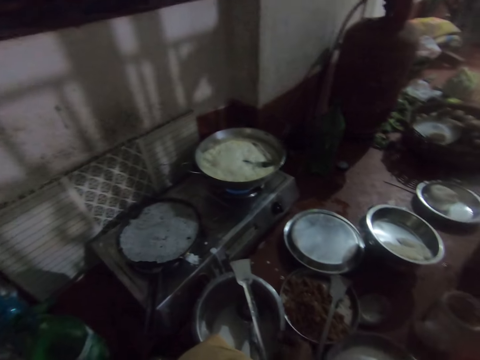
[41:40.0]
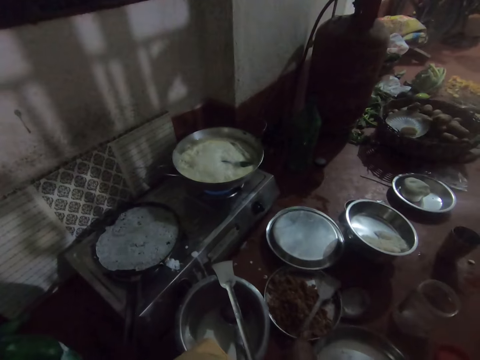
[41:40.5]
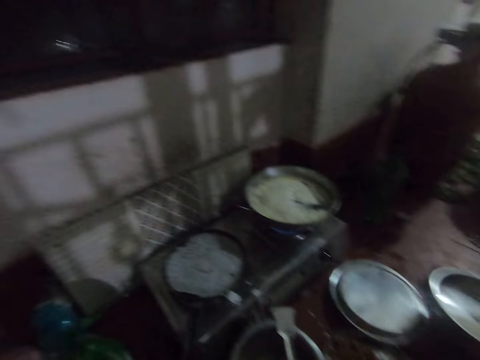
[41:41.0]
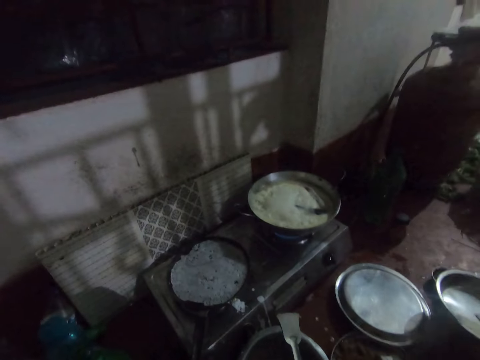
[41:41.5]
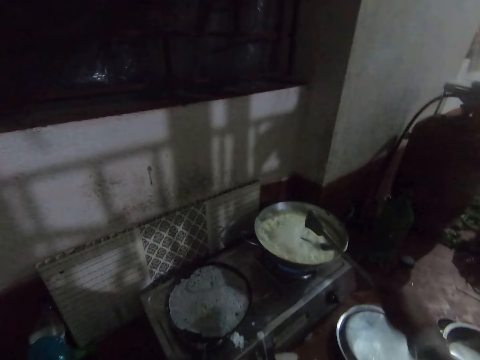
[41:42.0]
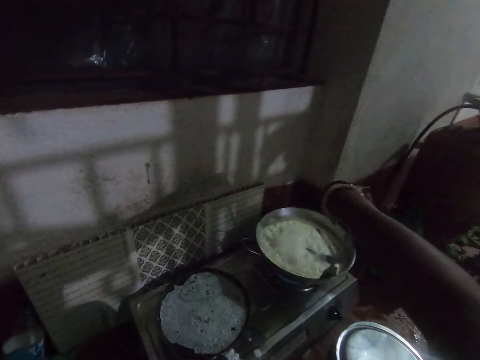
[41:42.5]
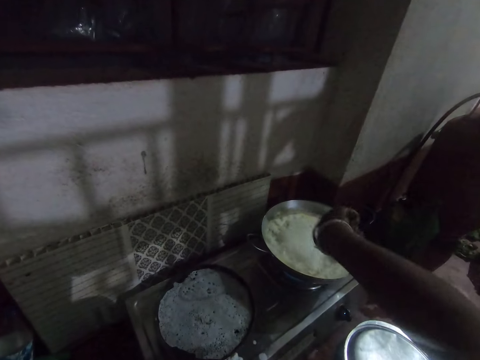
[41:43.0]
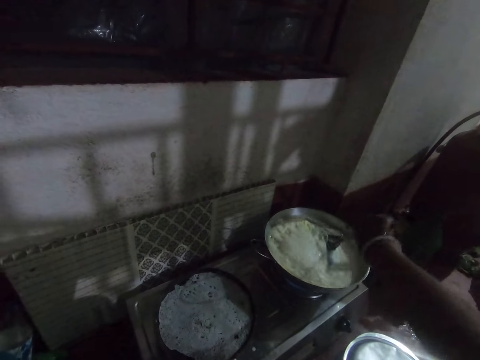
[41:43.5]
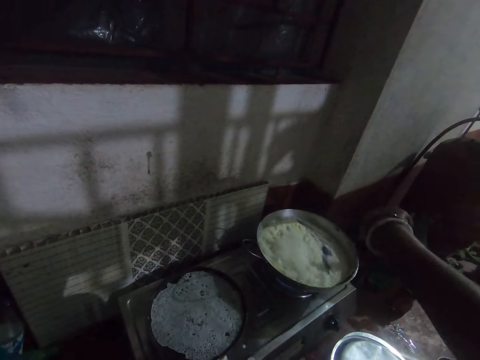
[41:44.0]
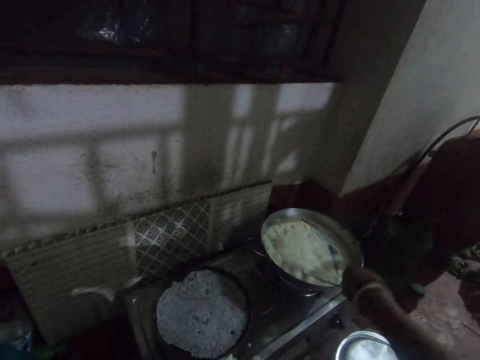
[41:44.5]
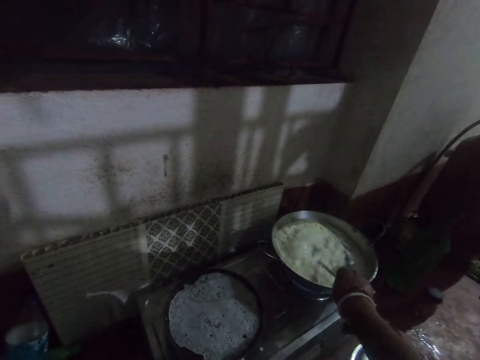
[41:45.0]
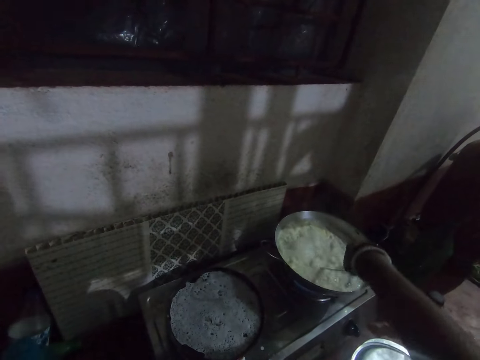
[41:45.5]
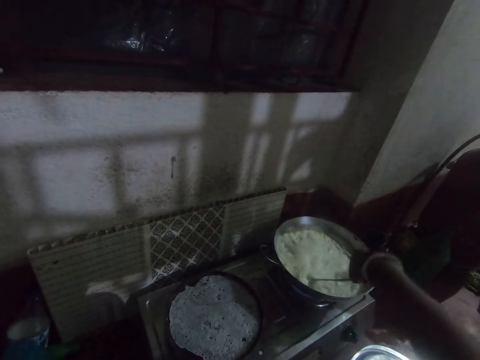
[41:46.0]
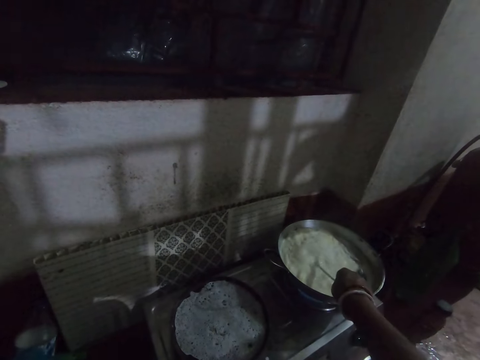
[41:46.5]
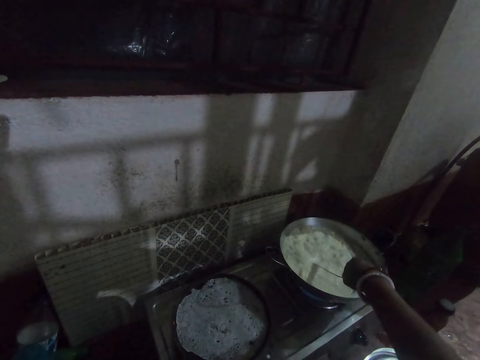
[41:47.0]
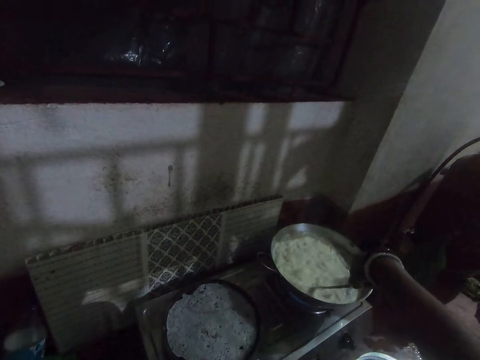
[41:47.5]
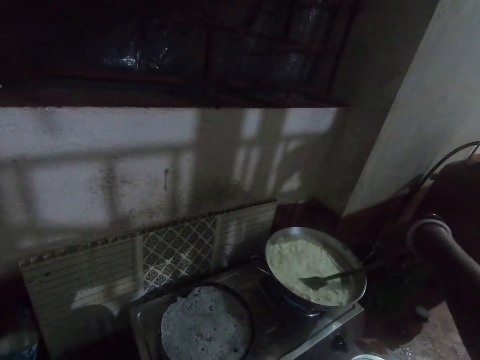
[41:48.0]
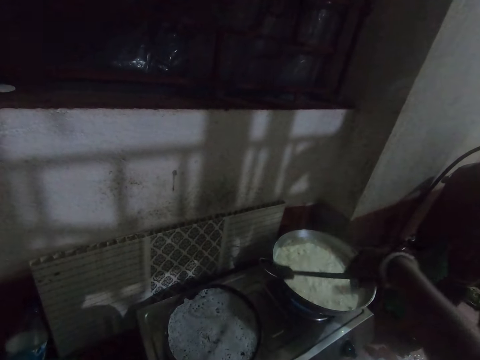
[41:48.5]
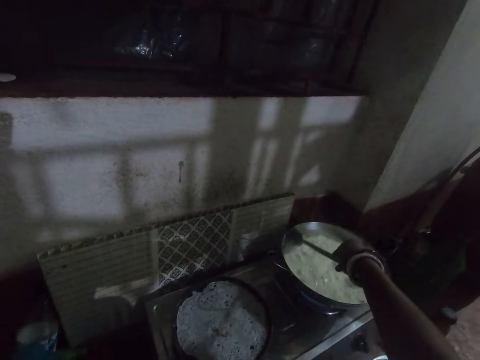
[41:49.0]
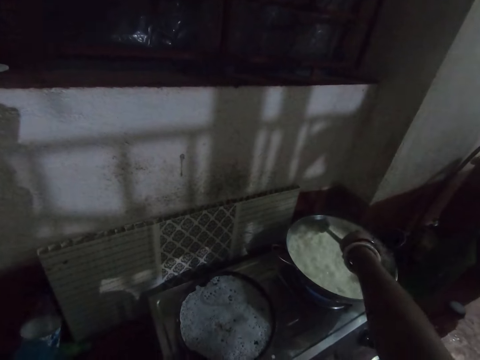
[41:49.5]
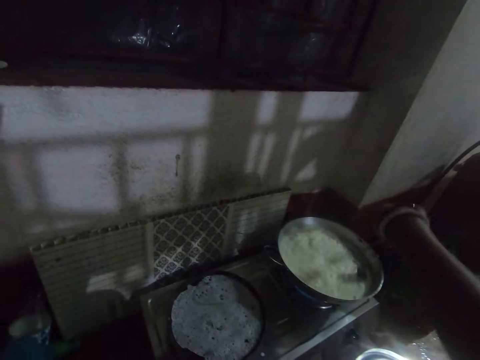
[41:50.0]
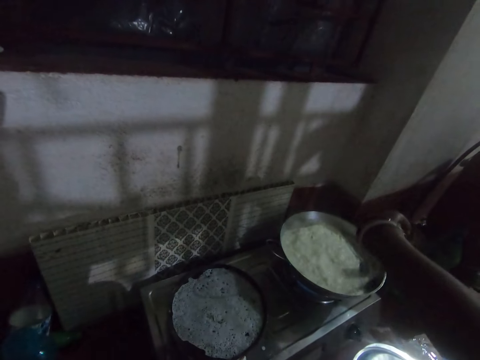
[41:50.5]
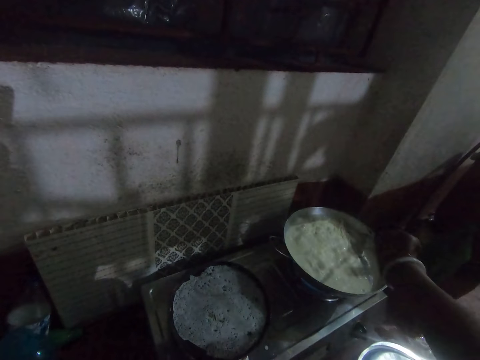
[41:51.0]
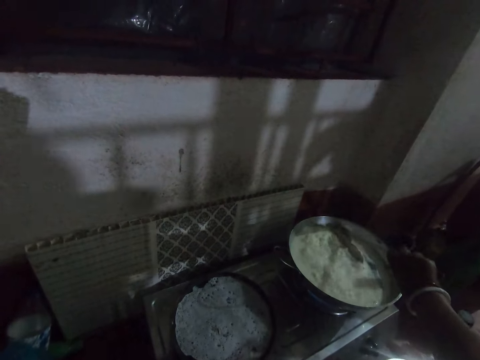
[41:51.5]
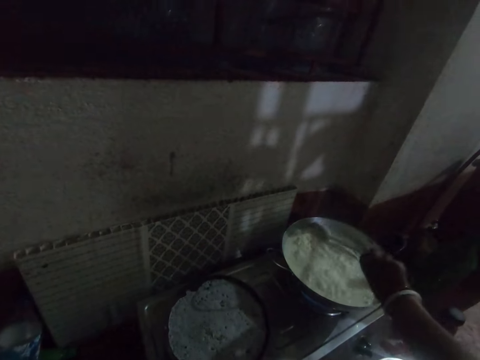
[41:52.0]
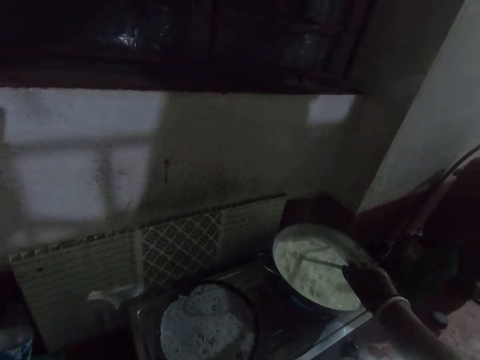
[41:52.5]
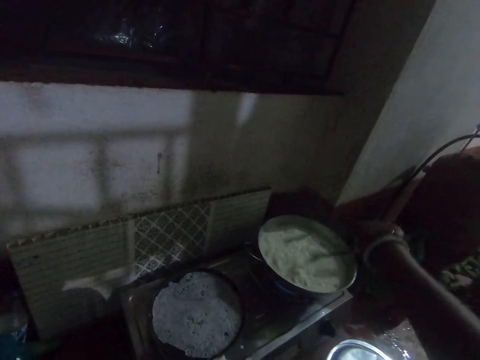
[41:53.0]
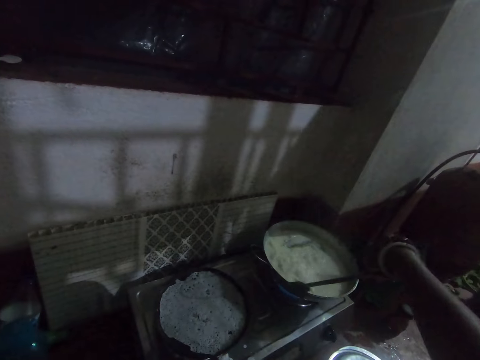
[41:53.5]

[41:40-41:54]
The camera wearer drops the spoon on the bowl of batter. She grabs the spatula. She stirs the food in the pot on the gas cooker with the spoon with her right hand.

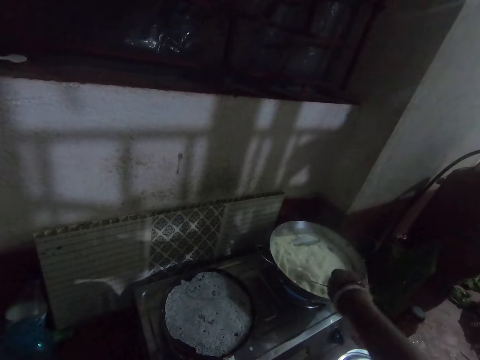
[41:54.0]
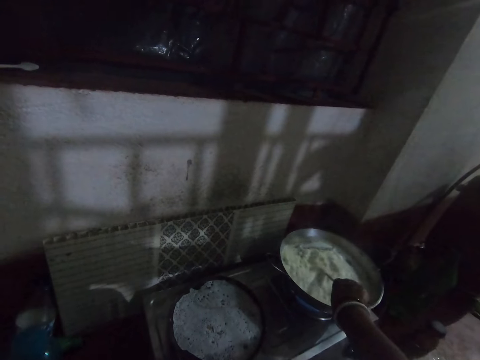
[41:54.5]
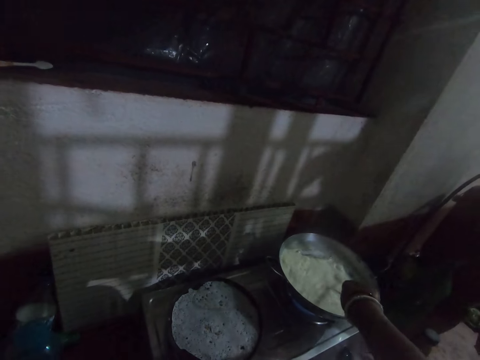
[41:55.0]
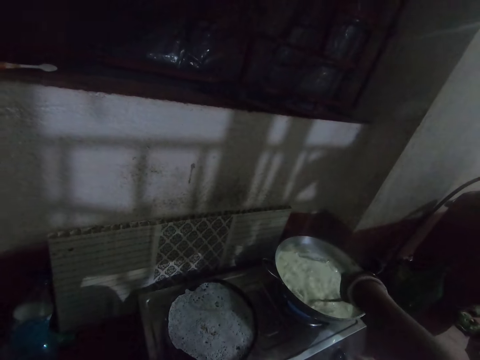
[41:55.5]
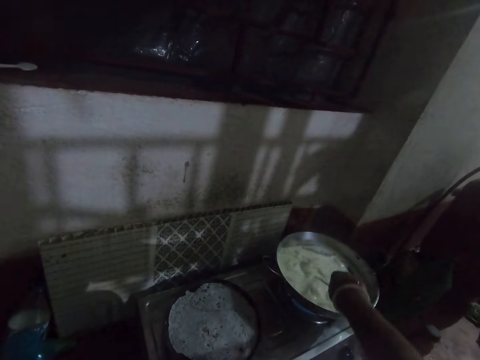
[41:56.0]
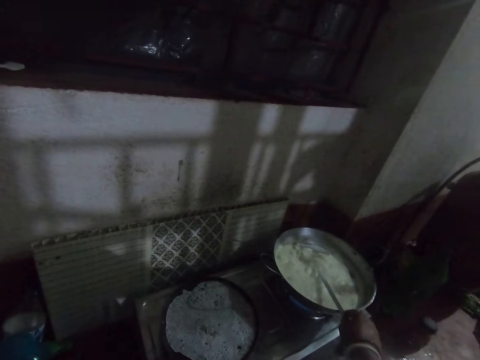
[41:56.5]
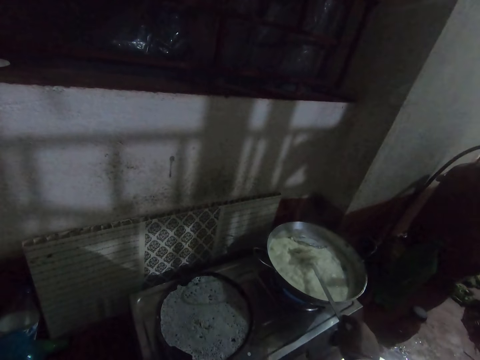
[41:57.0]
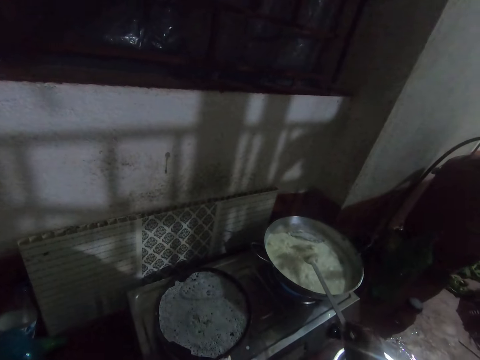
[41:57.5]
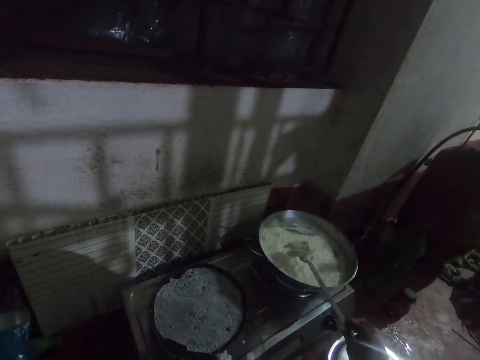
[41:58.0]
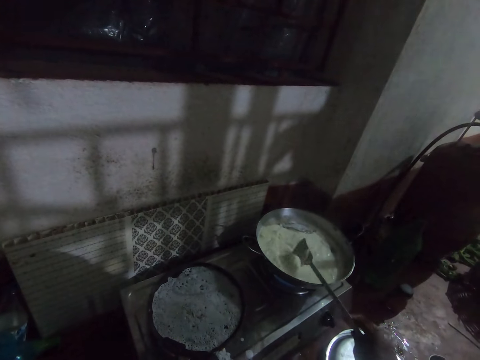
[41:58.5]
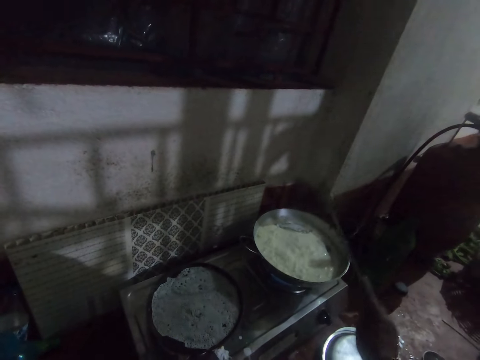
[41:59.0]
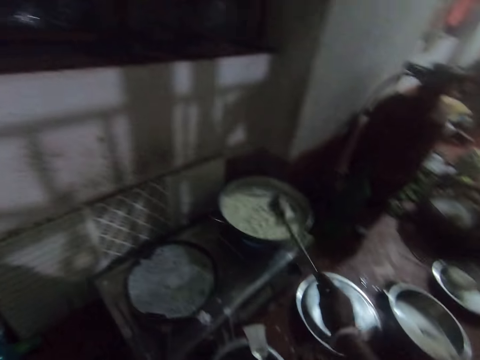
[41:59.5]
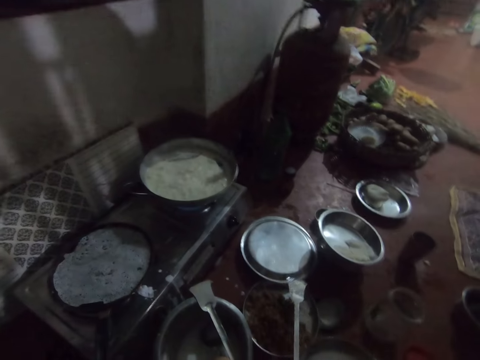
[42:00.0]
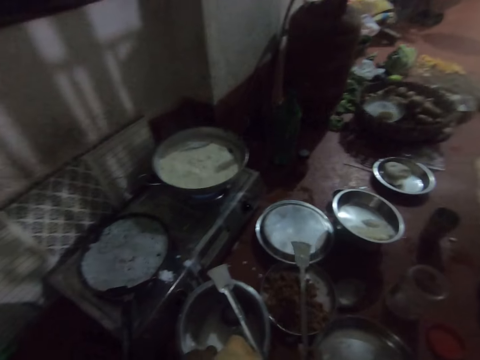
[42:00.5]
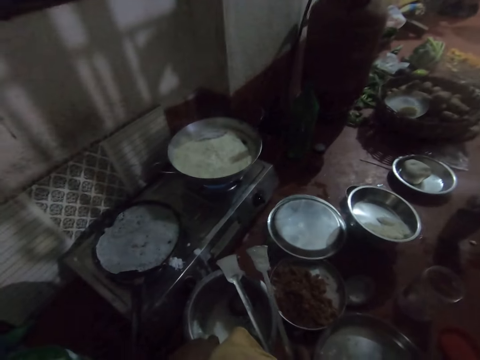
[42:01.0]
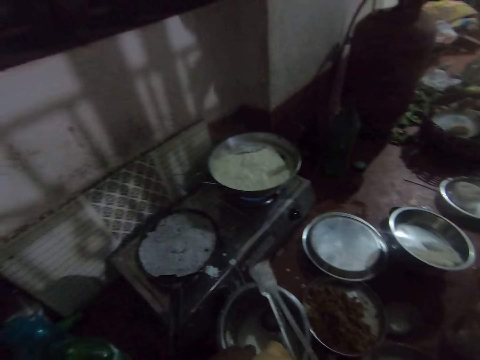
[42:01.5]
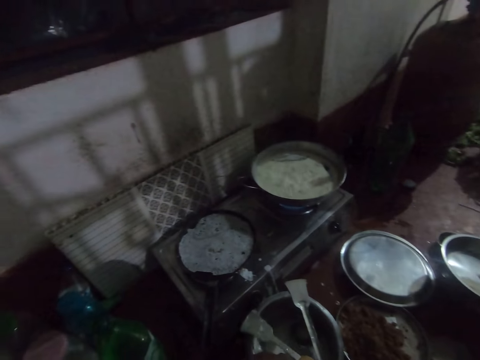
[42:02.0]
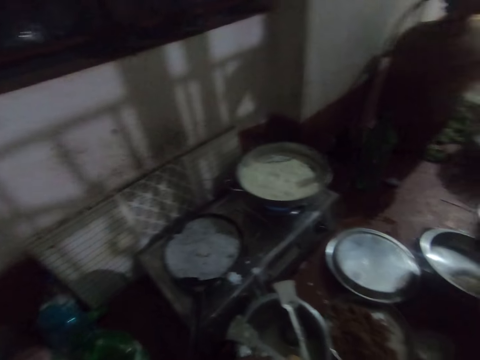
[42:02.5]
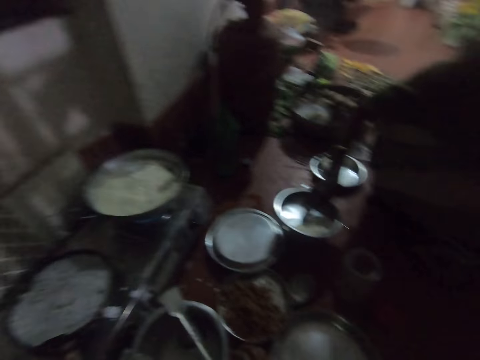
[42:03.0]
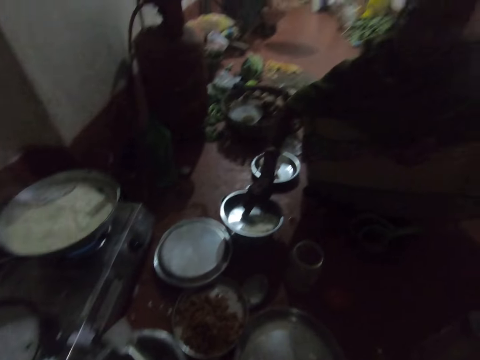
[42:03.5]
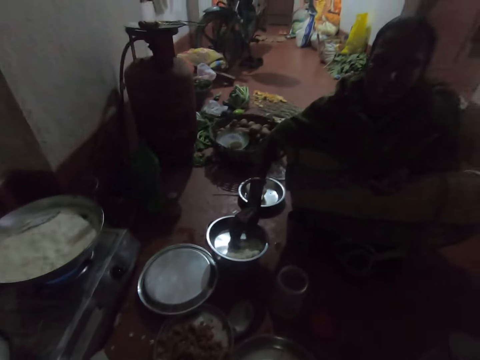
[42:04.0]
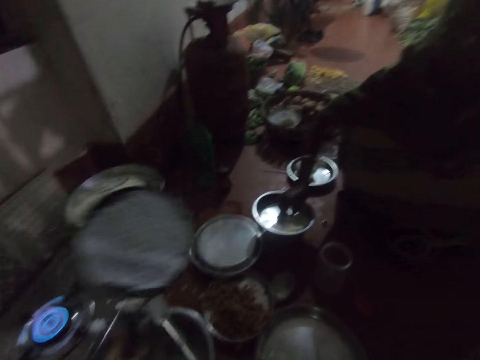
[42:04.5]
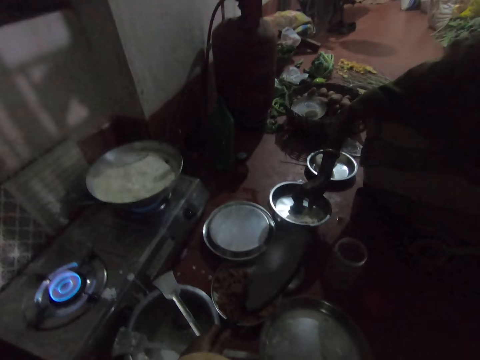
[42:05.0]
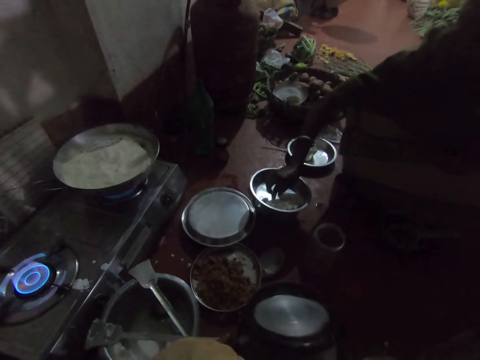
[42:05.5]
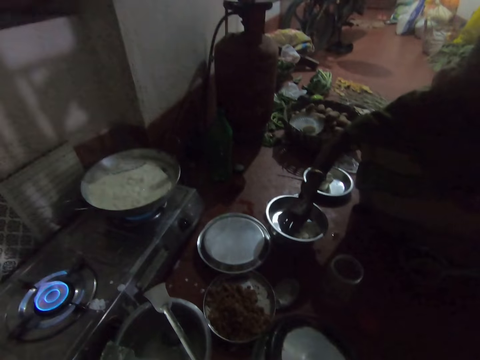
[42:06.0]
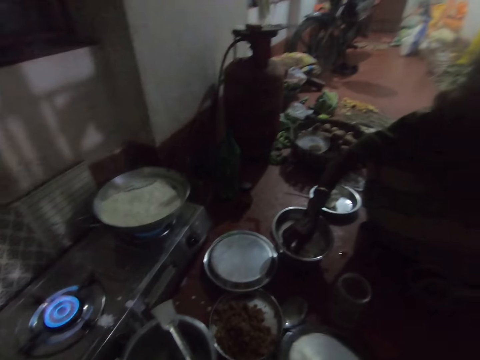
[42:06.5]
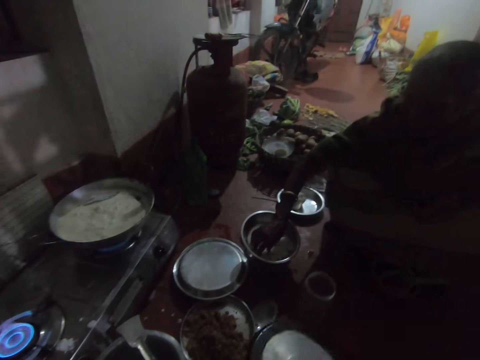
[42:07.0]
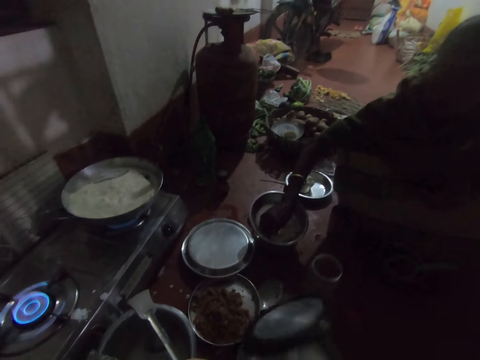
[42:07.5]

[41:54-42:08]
The camera wearer lifts the food with a spatula. She drops the food in the cooking pot. She speaks to a woman. She drops the spoon on the bowl of batter. The woman cuts a piece of the flatbread. The camera wearer removes the pan of dosa from the gas cooker with her left hand. She drops the flatbread on the plate. She turns the dosa into the pan on the floor.
